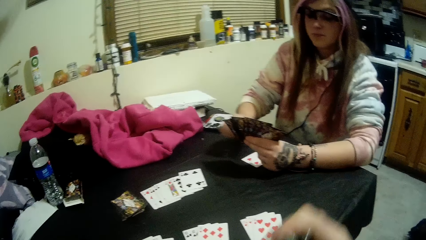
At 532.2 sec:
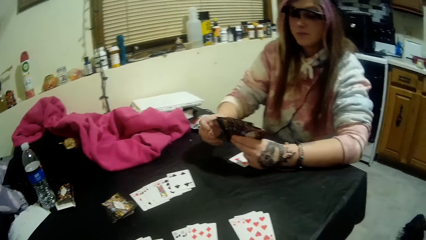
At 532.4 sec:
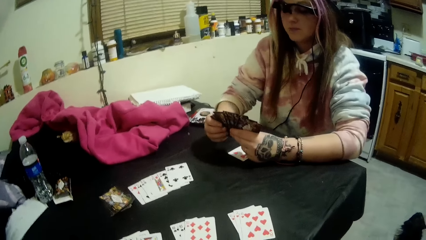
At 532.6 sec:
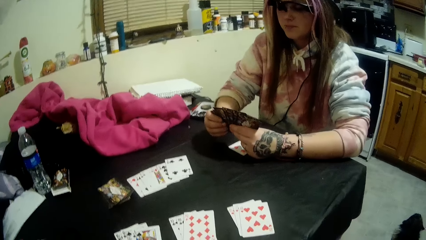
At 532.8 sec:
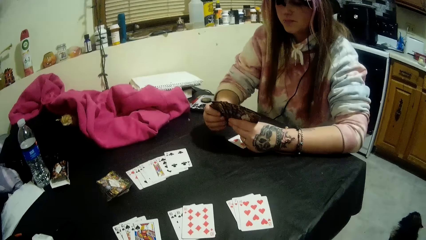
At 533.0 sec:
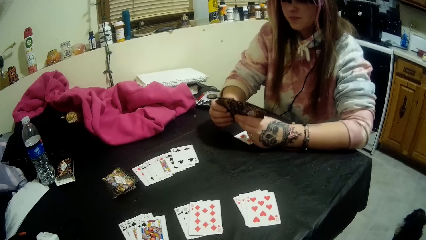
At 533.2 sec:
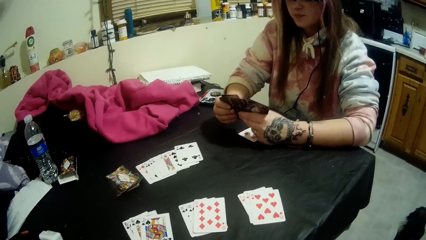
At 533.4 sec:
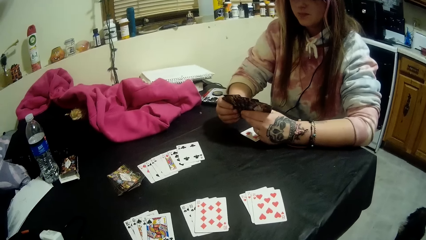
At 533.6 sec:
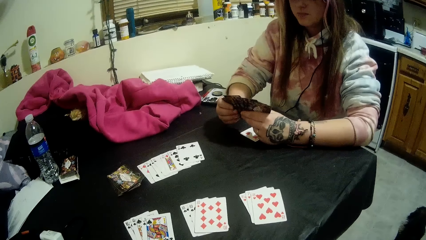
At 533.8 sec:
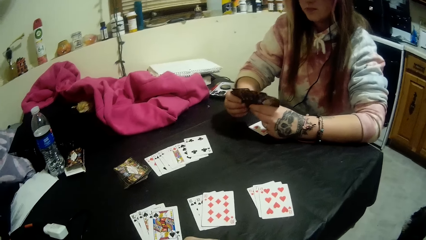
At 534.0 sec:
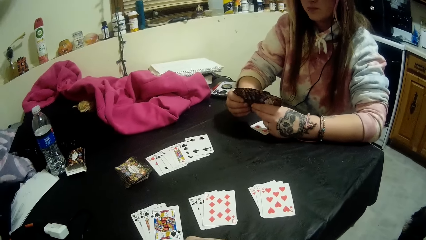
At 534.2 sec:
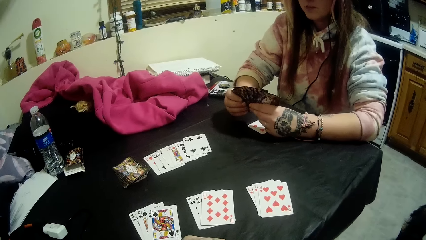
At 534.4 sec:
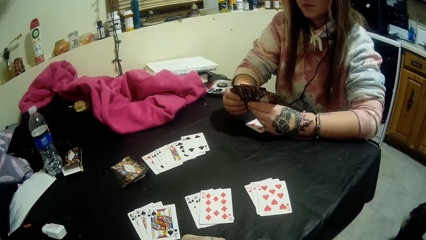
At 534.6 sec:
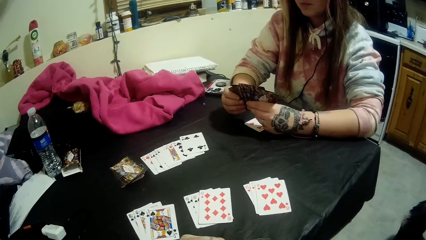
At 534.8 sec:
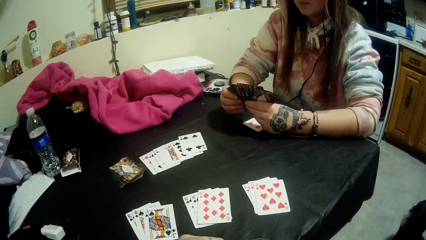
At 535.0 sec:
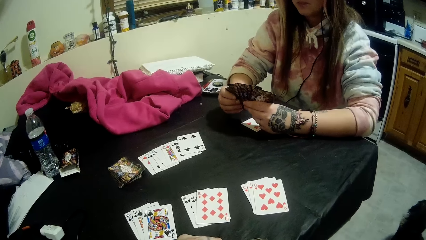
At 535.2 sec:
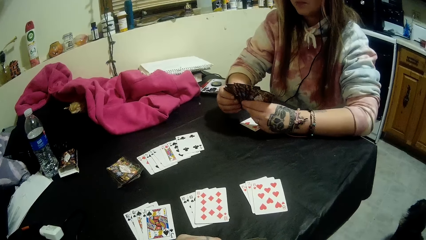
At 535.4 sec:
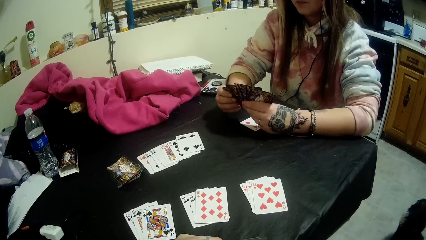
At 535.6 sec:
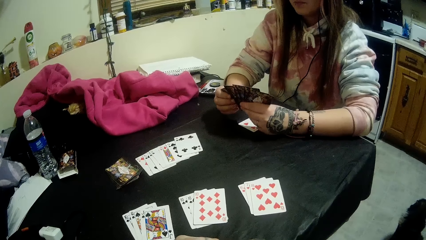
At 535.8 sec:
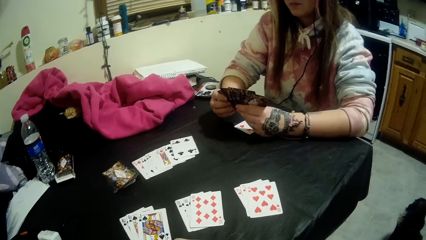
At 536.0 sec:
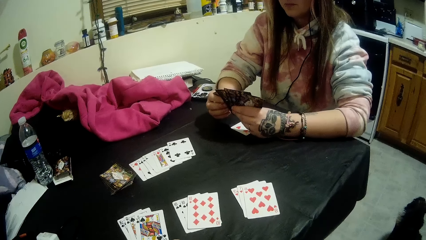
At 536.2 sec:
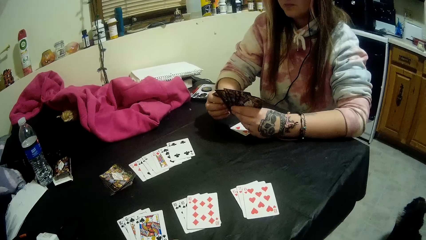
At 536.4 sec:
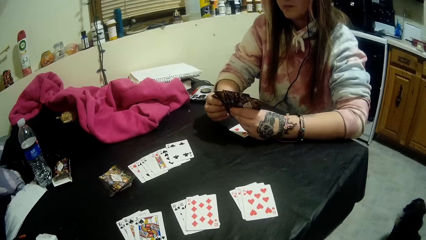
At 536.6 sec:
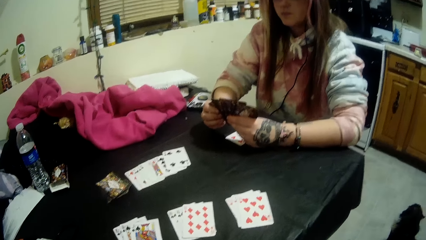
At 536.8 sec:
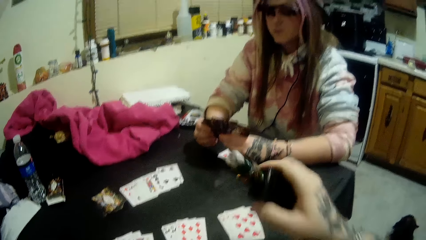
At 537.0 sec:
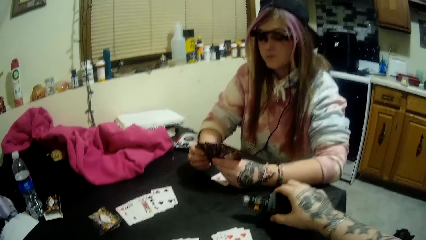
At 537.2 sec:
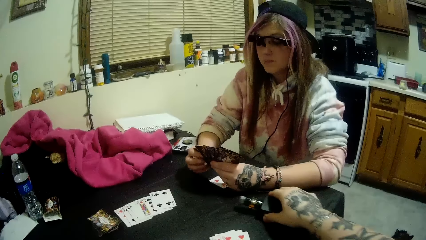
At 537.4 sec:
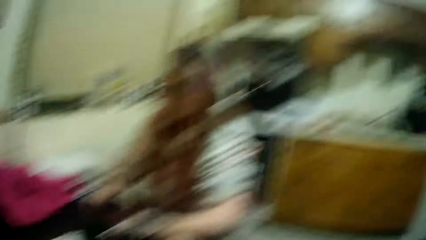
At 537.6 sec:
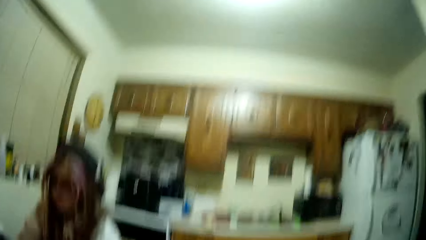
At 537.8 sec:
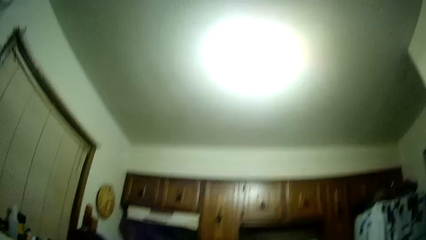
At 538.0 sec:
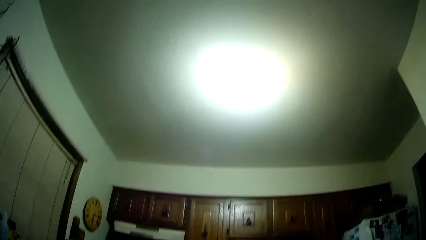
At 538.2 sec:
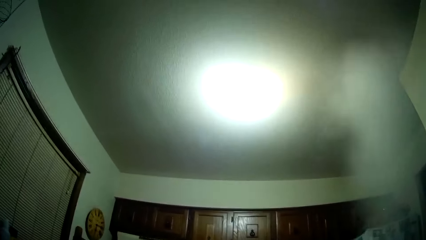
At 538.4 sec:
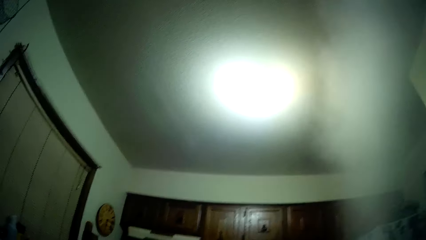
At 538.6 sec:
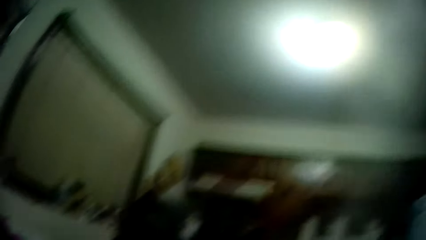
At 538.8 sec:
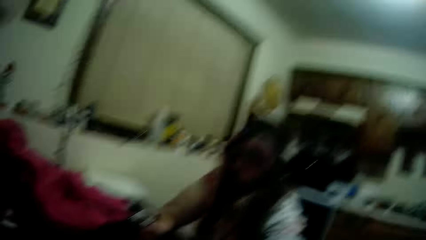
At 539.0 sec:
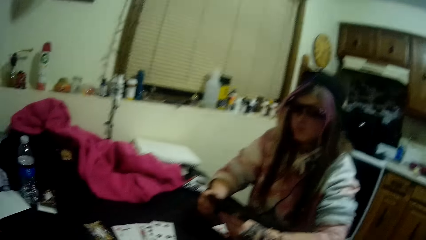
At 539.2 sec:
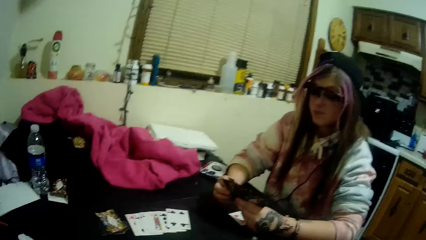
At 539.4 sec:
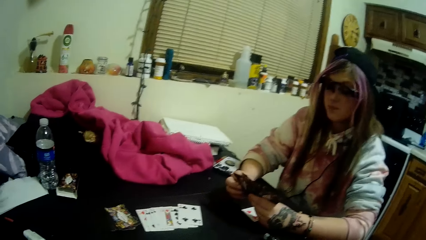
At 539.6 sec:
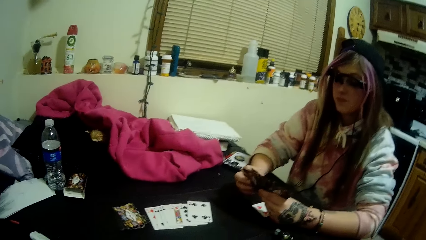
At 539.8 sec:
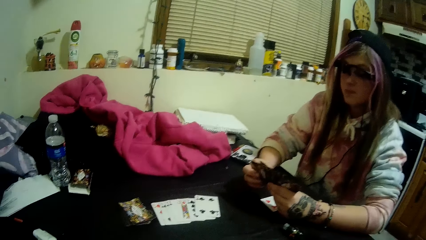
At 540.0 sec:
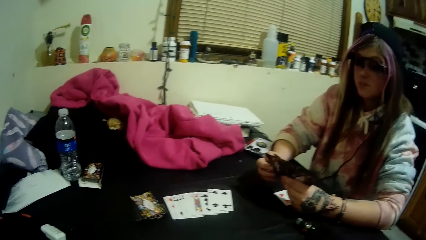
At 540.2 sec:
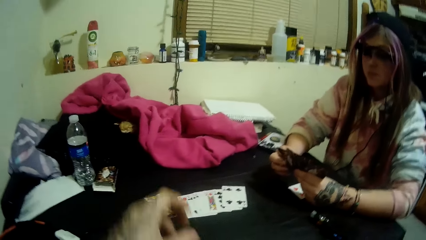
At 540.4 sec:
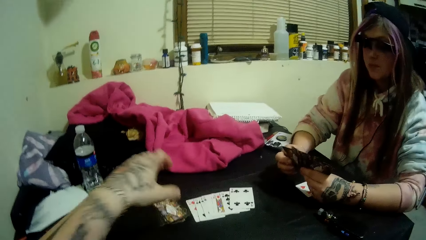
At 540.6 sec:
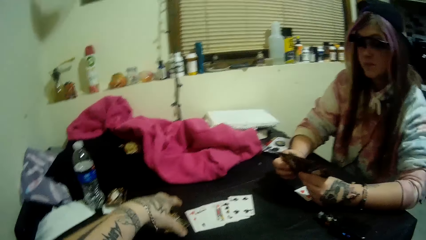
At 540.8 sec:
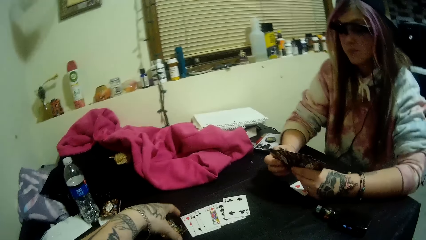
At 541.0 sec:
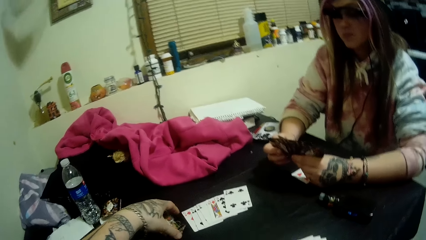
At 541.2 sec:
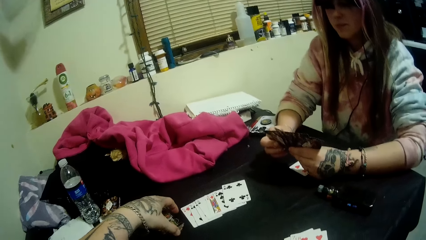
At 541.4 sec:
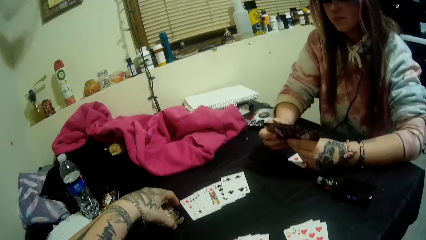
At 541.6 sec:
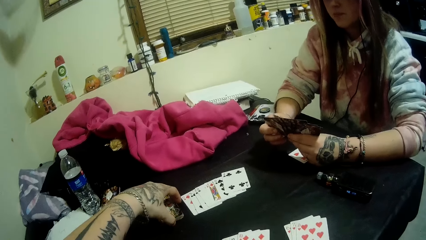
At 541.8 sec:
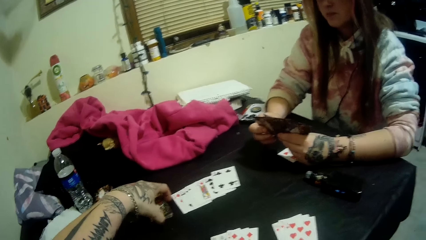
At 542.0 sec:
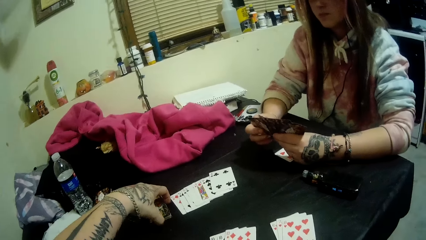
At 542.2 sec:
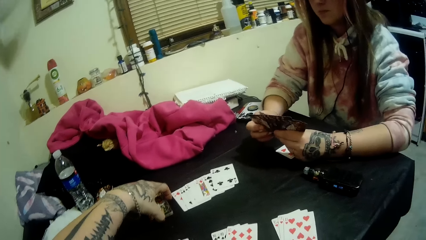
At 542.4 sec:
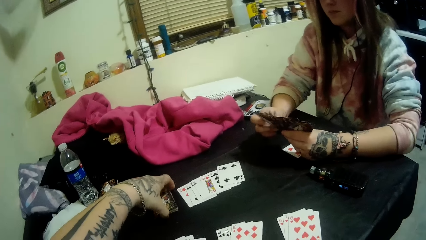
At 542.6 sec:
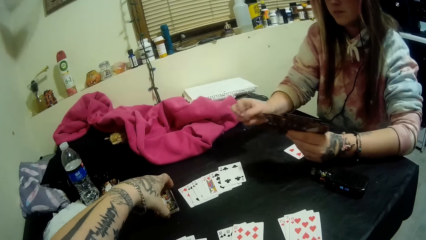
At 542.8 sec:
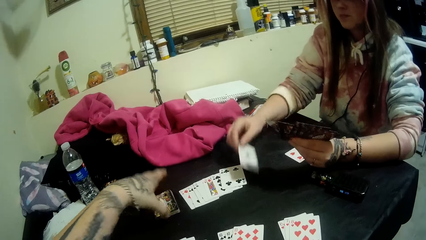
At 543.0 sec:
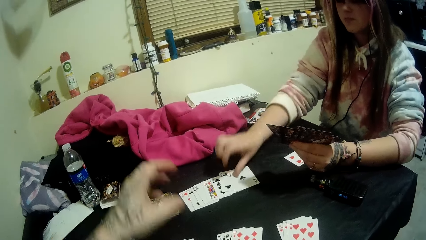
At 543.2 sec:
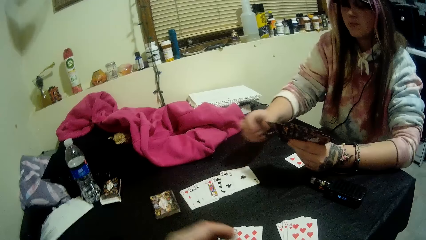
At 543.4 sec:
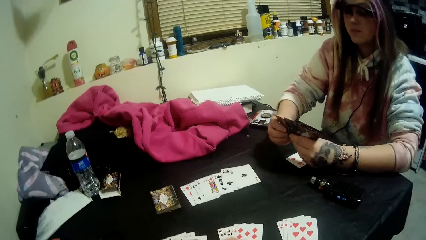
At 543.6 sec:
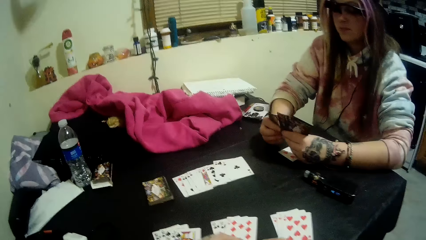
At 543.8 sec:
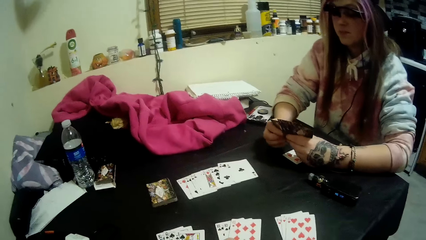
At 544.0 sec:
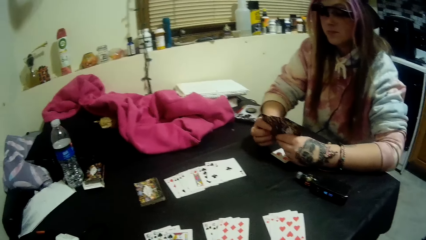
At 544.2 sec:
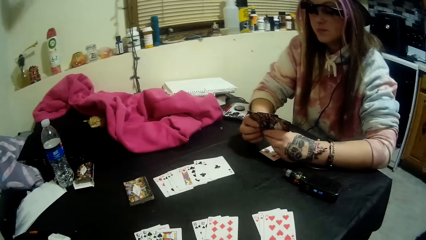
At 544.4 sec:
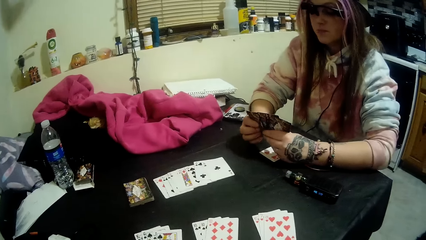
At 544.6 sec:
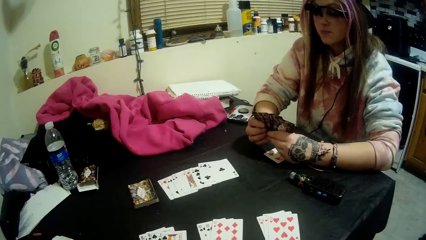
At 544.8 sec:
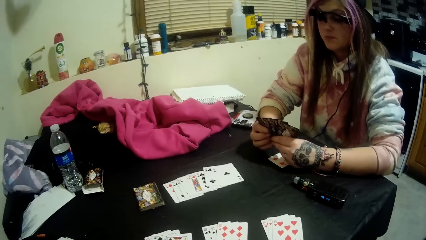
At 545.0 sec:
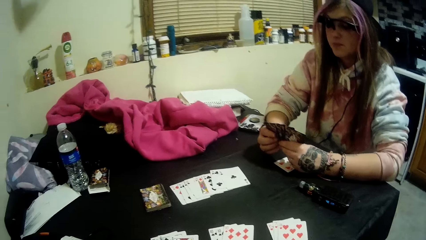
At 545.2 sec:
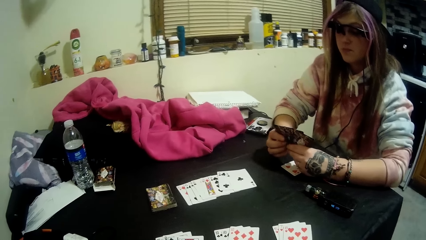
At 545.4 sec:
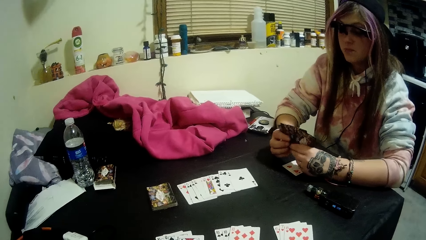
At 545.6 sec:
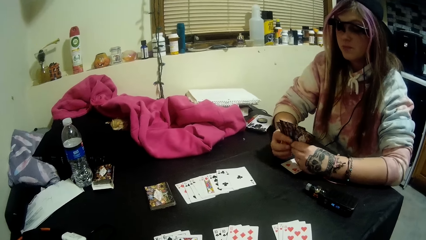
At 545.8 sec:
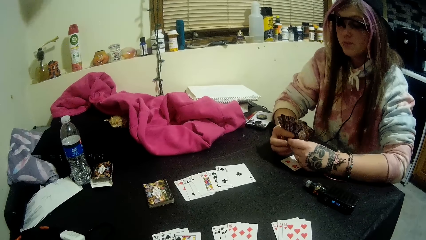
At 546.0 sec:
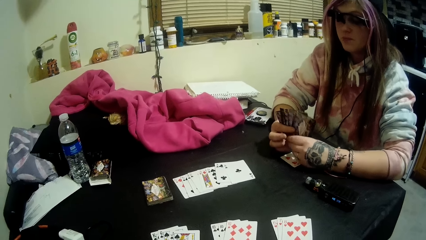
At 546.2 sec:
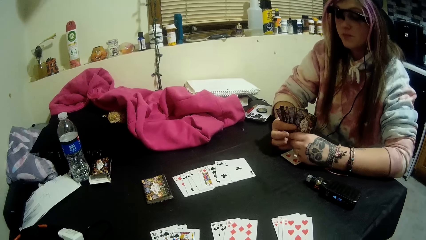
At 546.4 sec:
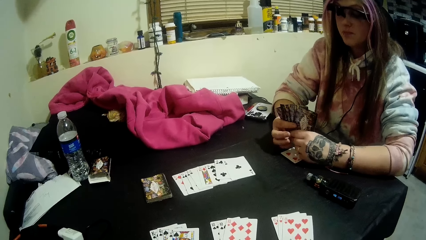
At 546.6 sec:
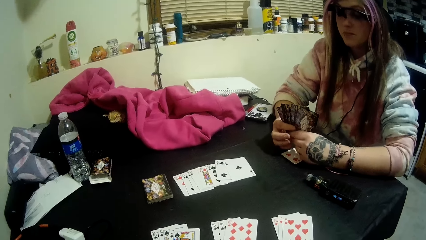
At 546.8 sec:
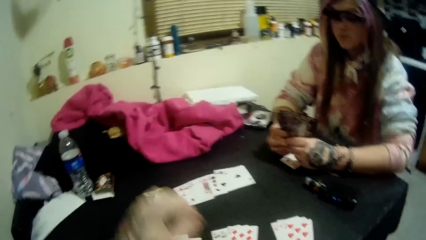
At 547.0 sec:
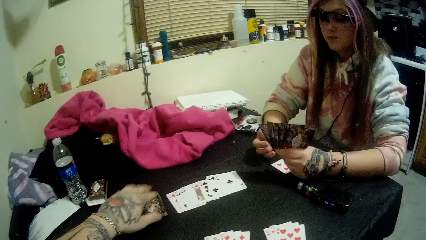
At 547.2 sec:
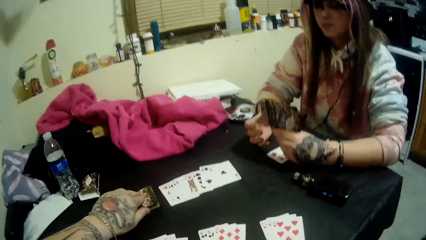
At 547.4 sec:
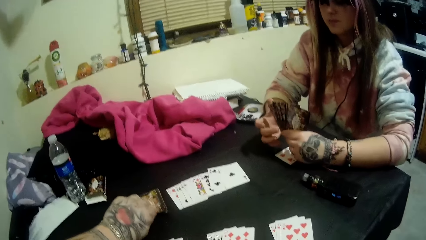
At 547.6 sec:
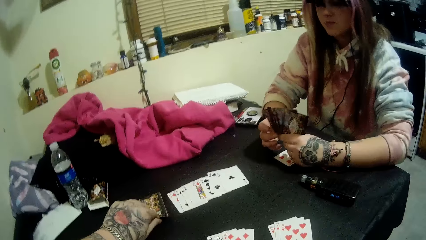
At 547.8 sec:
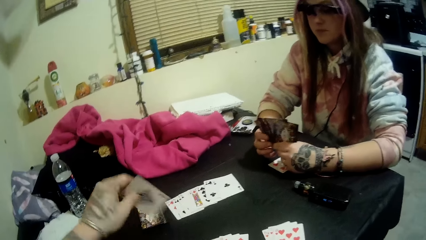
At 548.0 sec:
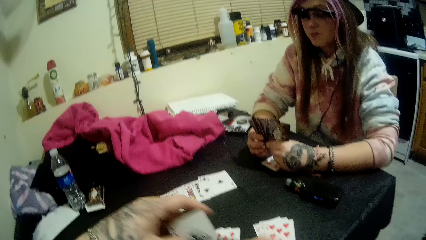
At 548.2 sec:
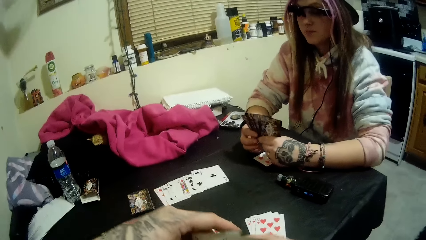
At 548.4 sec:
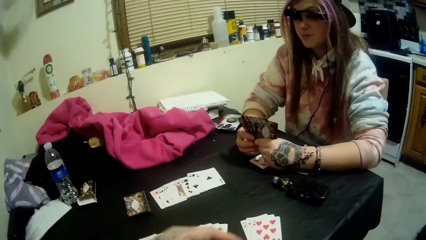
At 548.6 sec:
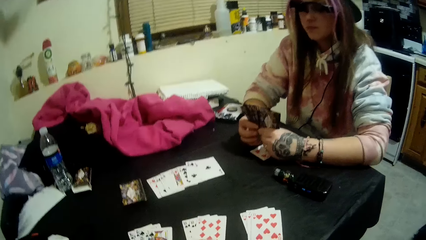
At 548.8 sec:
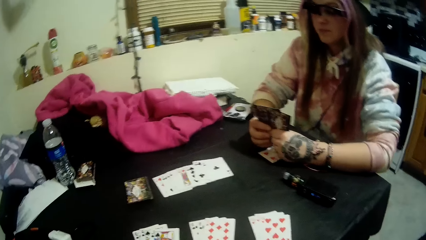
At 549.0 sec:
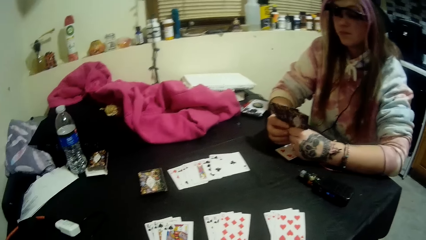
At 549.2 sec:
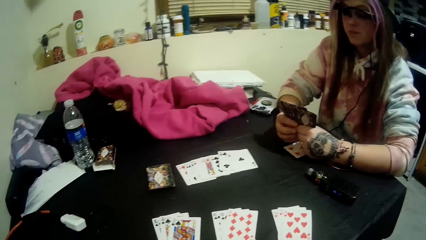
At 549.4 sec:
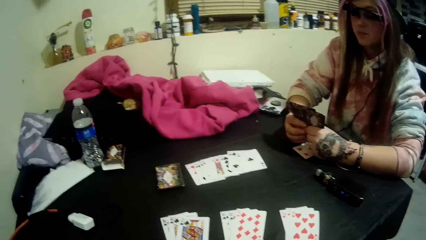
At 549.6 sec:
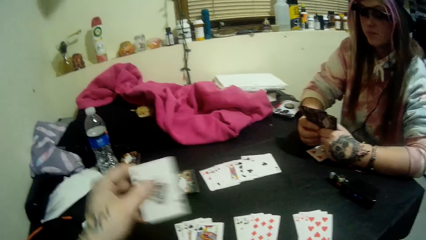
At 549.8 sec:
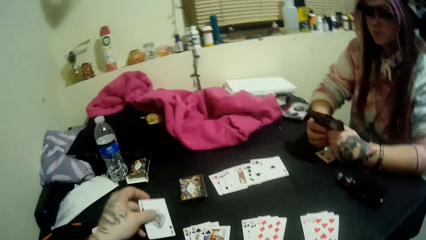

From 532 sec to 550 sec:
The camera wearer picks up the bottle from the table with his right hand. He places the bottle on the table. He looks at the ceiling. He stares at the cards on the table. He adjusts the pack of cards on the table with his left hand. The woman plays a card with her right hand. The camera wearer picks up a card from the table with his left hand.
